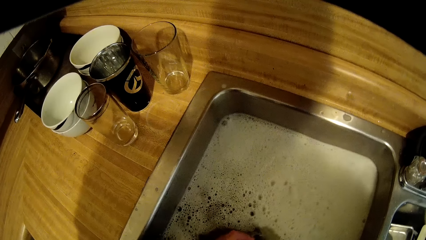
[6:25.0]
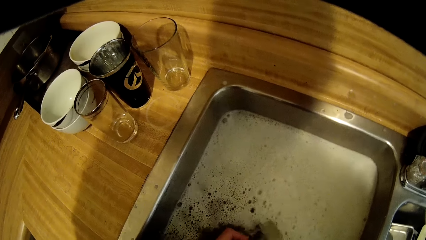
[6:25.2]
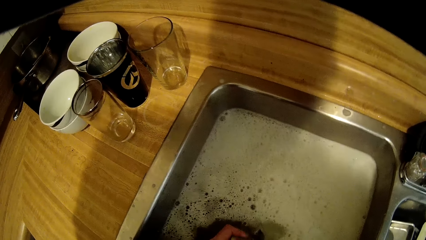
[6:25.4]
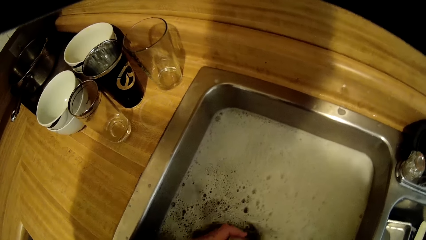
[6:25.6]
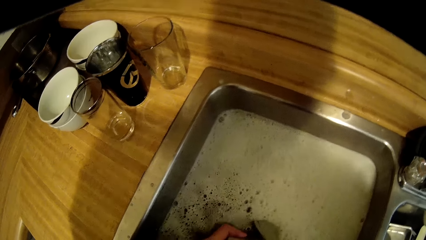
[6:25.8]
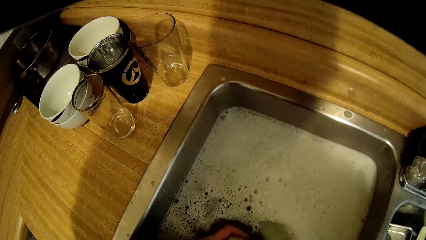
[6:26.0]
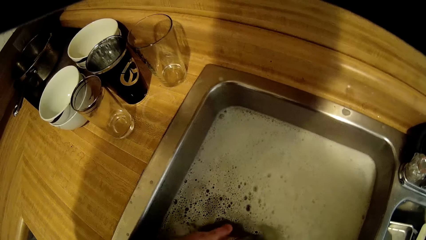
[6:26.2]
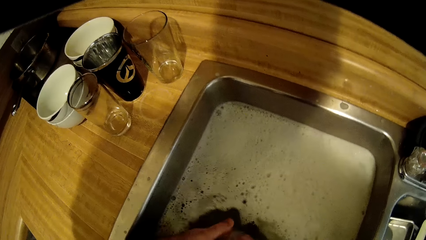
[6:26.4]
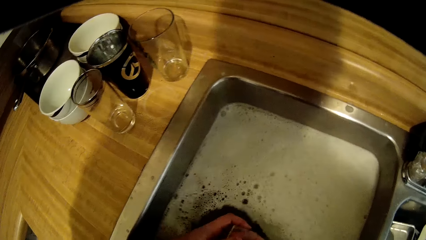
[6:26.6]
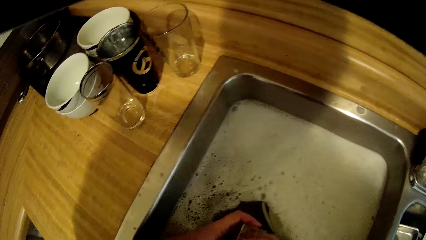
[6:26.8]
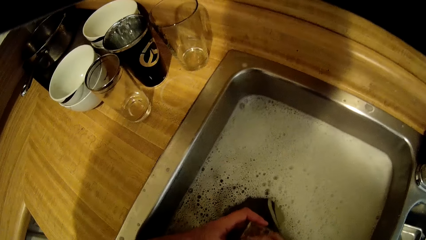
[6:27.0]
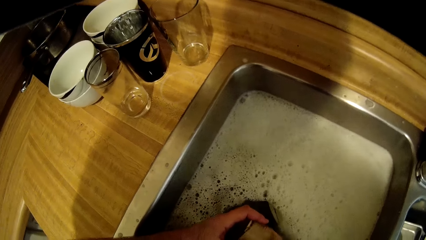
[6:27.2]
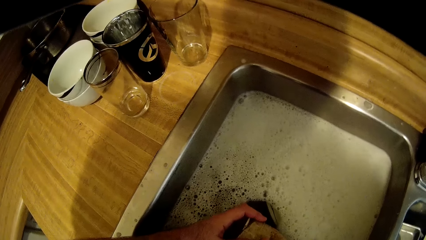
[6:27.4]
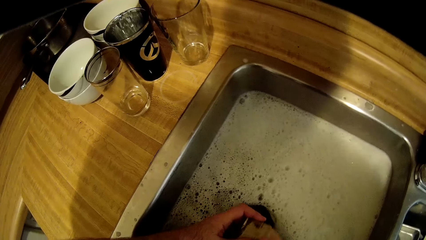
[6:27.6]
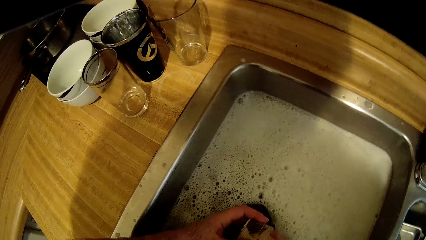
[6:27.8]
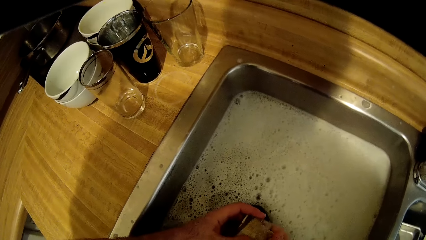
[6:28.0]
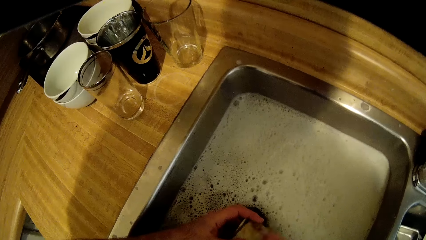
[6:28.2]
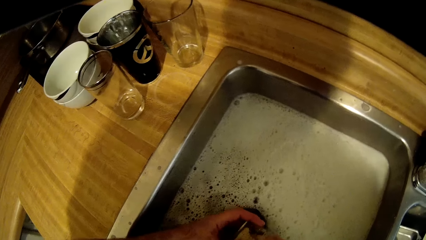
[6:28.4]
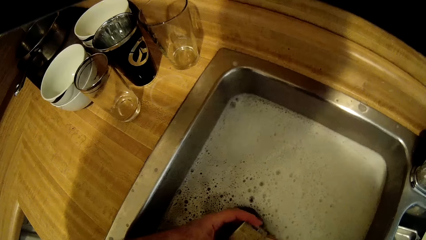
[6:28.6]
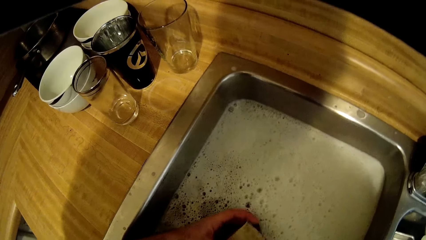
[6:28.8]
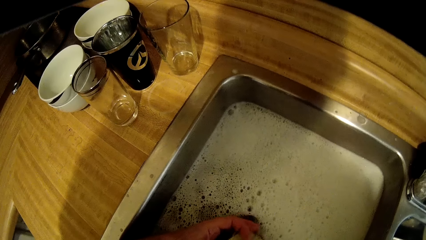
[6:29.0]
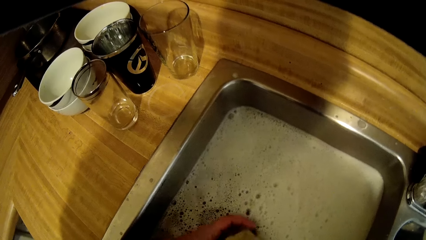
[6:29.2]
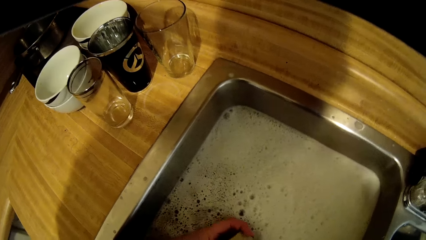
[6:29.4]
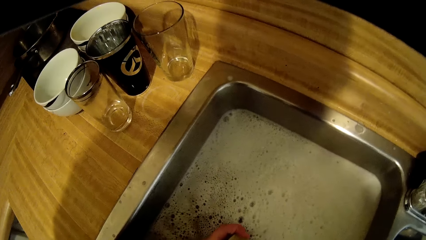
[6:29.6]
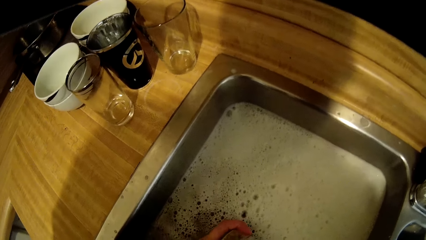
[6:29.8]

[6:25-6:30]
The camera wearer washes a glass with a sponge.

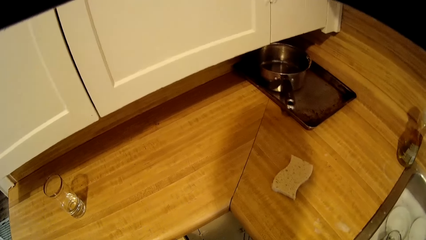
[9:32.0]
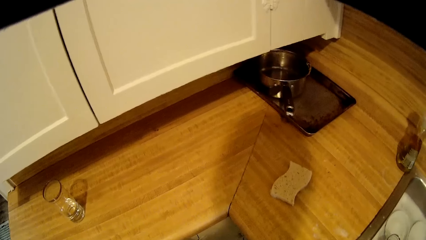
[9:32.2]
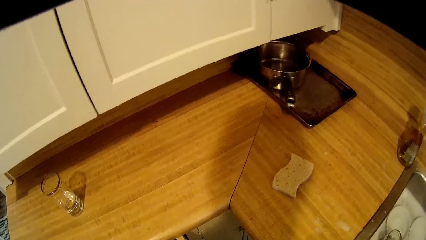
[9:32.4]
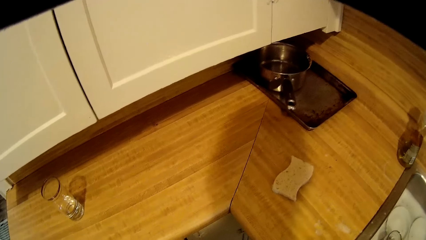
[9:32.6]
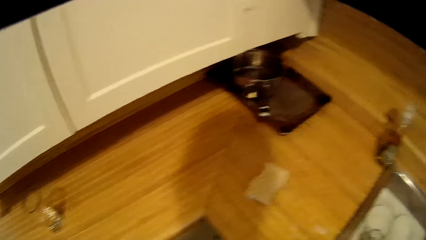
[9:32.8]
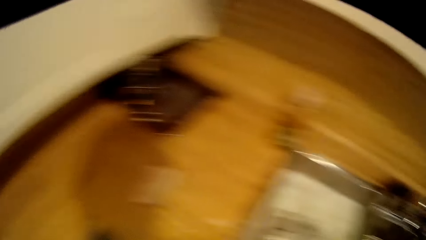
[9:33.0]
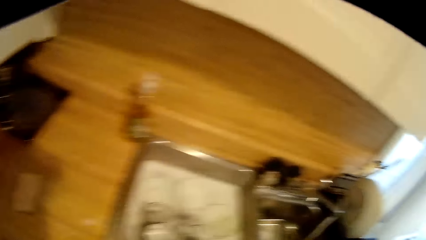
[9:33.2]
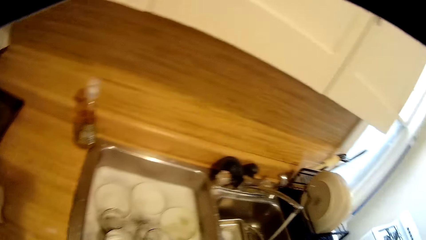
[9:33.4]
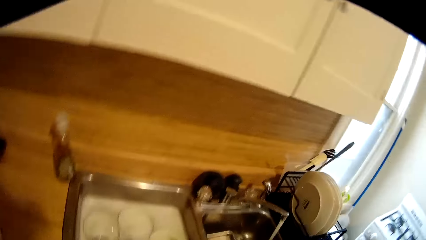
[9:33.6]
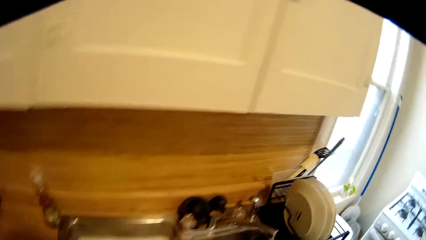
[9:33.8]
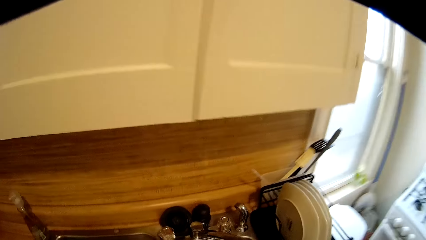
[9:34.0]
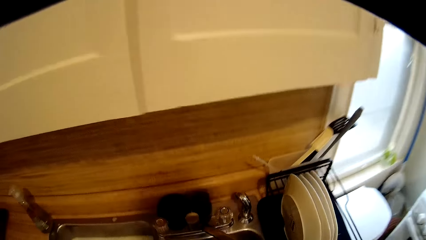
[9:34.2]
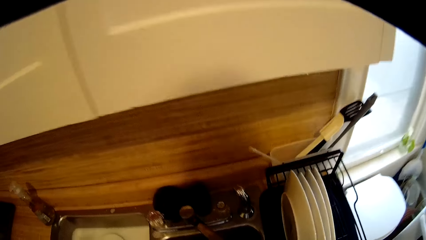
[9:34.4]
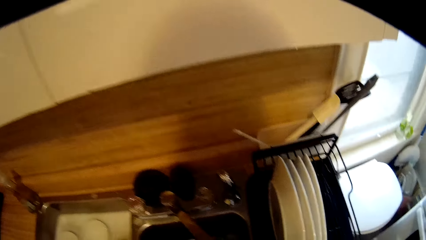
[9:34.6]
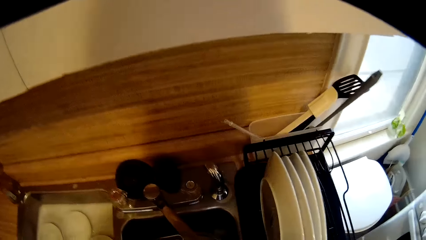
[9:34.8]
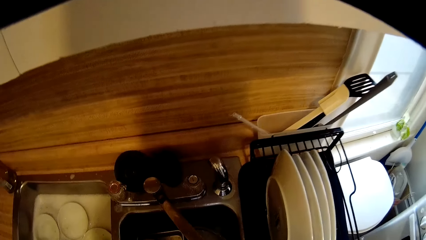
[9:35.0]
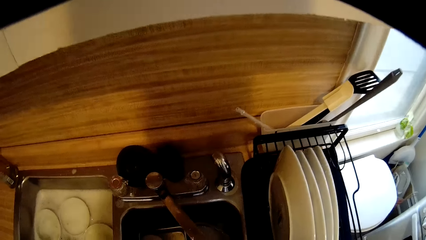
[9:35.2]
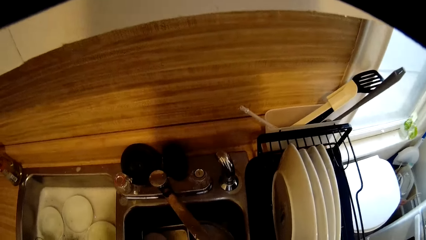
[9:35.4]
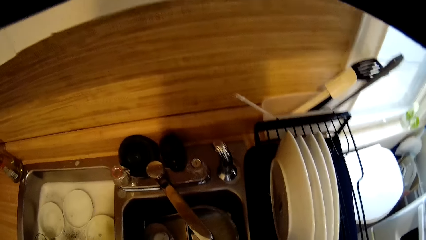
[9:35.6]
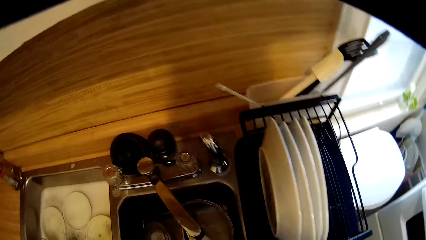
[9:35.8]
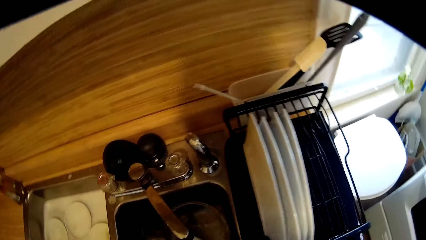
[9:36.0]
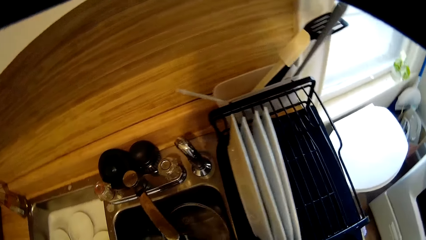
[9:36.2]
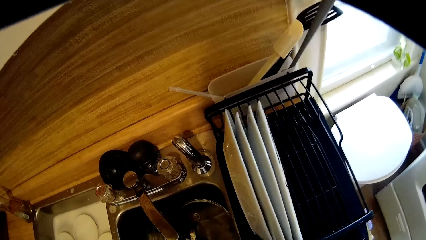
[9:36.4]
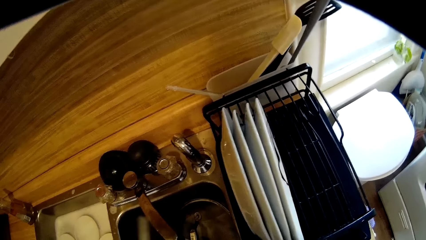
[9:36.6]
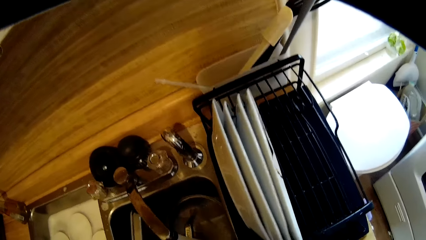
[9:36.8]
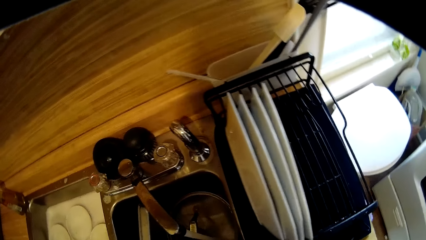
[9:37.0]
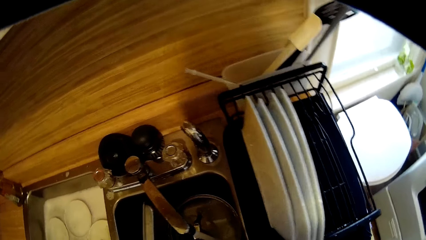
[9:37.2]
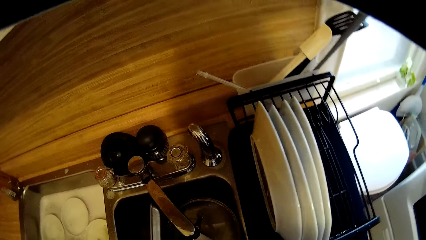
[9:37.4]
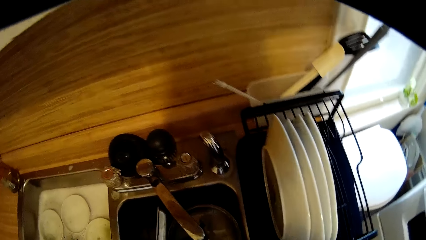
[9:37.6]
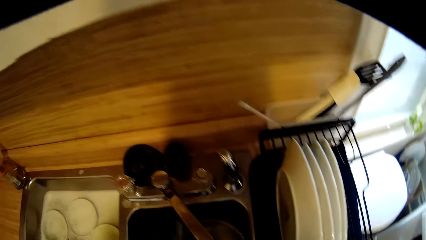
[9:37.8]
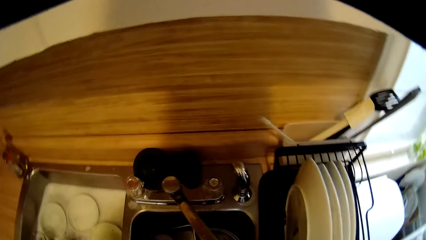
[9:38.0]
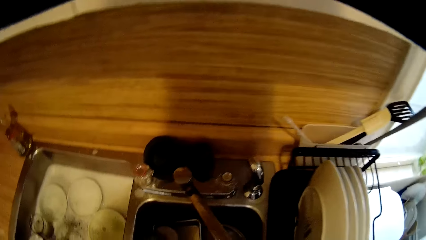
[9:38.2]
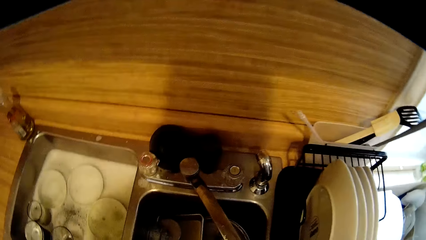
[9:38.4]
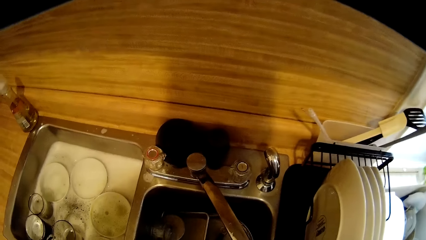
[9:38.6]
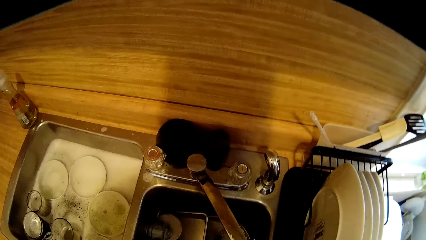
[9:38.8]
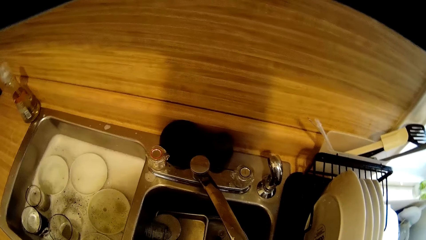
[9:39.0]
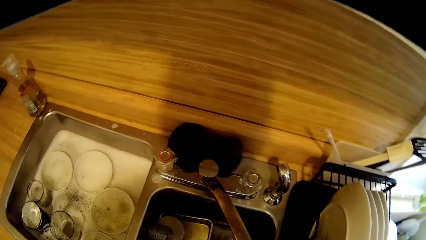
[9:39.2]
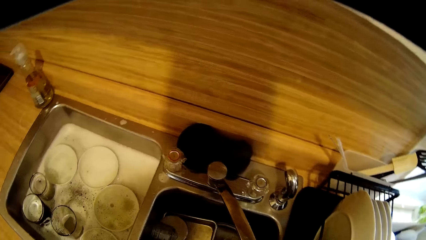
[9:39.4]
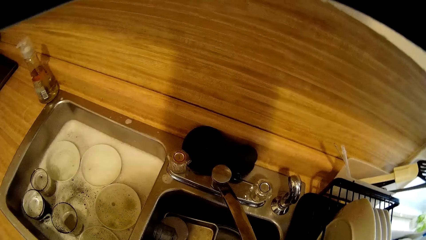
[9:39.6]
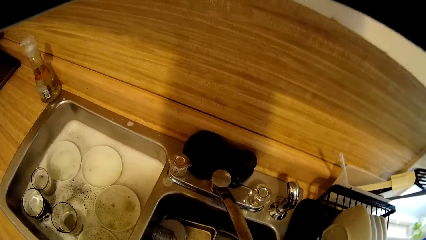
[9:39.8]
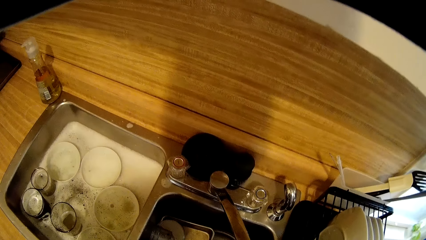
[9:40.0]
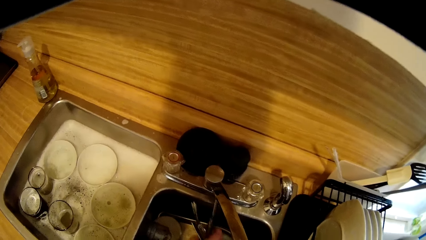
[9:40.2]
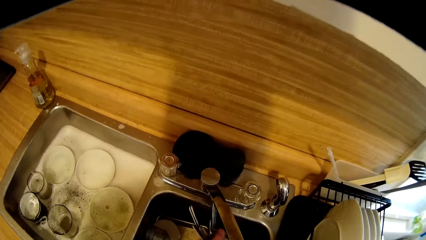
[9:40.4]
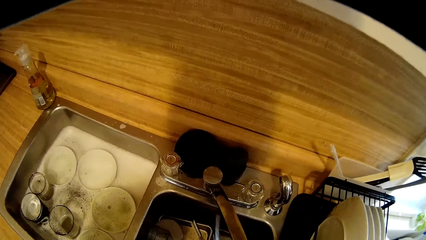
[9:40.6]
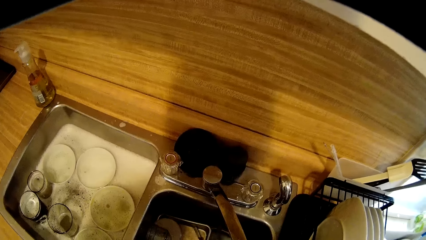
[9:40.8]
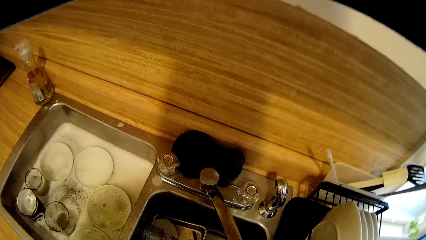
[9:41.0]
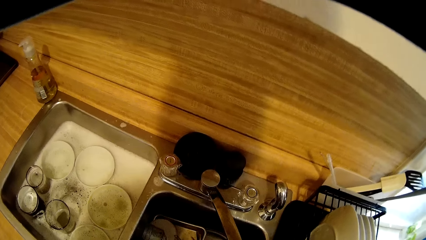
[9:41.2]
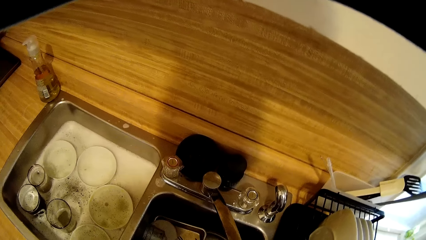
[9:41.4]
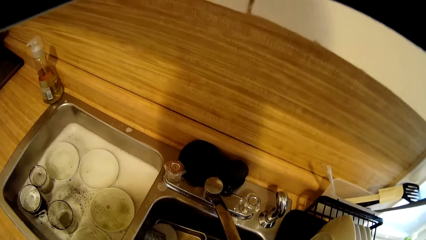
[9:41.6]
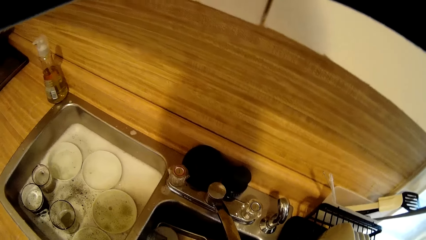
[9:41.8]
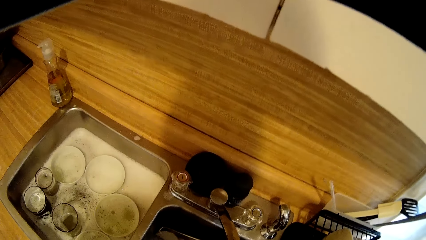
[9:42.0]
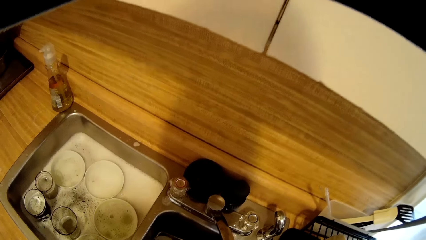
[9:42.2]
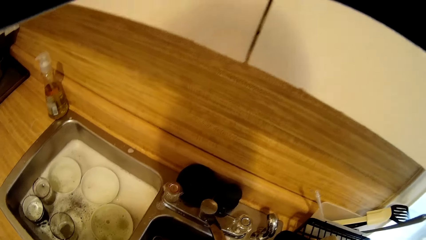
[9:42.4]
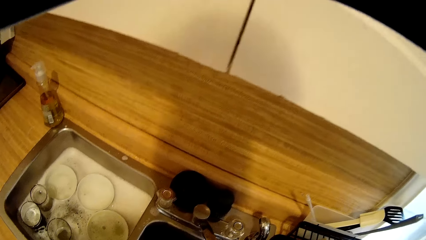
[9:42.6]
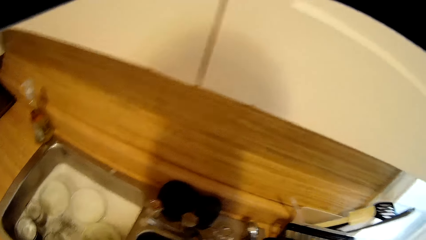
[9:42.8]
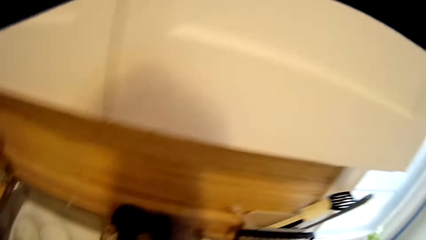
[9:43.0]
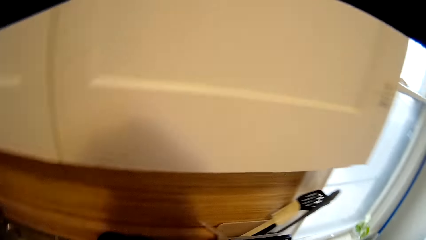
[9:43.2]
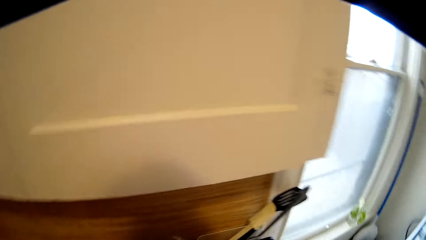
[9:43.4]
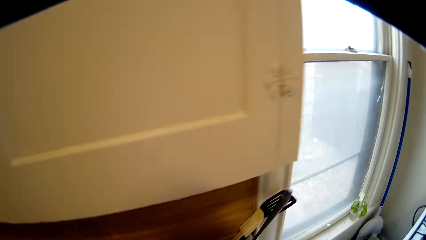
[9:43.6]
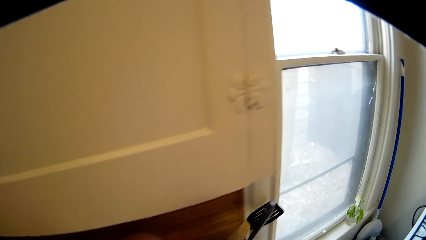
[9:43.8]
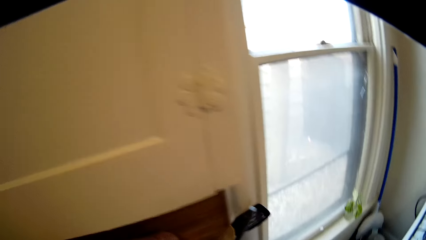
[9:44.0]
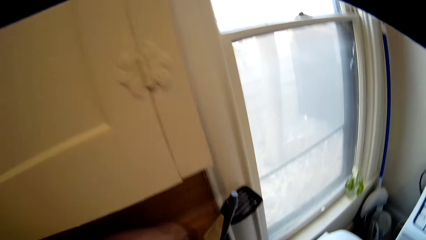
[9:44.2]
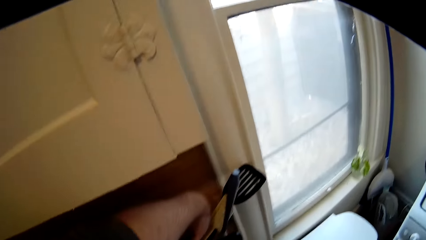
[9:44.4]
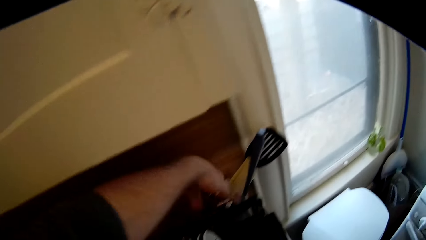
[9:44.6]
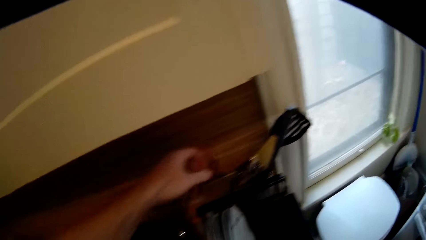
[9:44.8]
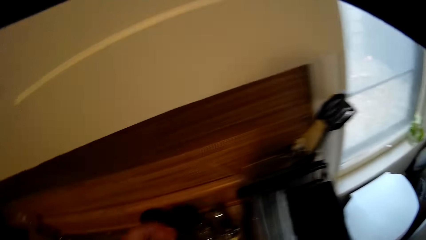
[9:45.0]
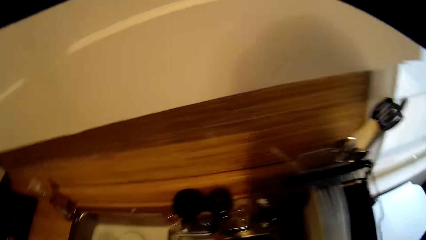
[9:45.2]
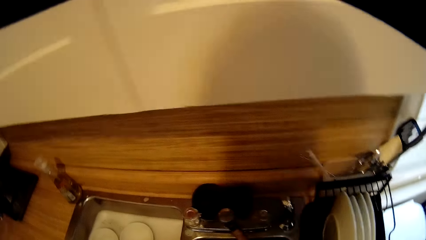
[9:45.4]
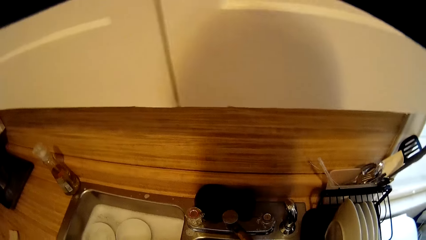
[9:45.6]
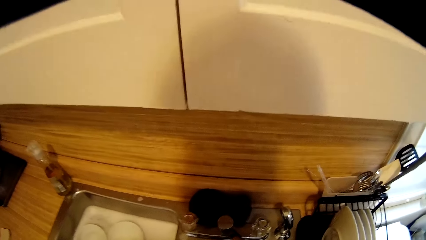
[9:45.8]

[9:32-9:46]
The camera wearer walks around the kitchen. They wash the cutlery, pick forks from the sink, drop the cutlery and put spoons in the utensil holder.
